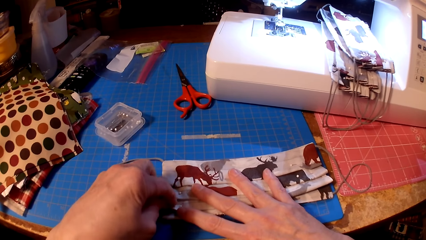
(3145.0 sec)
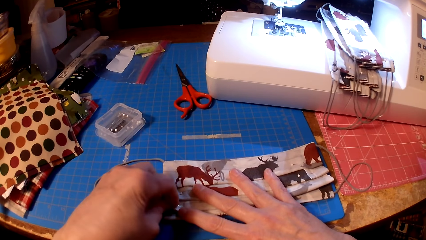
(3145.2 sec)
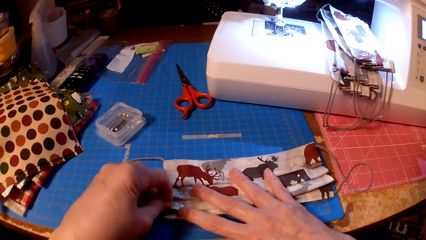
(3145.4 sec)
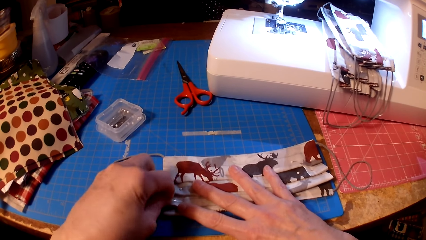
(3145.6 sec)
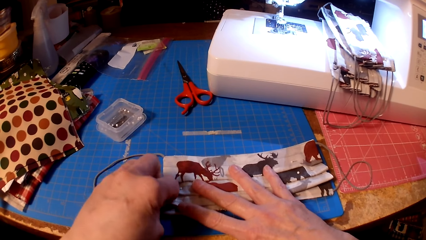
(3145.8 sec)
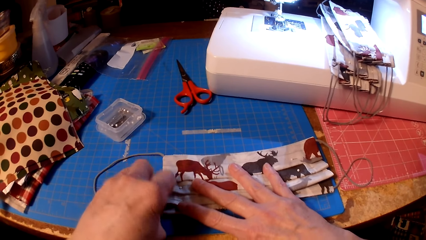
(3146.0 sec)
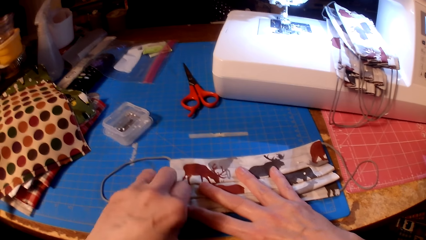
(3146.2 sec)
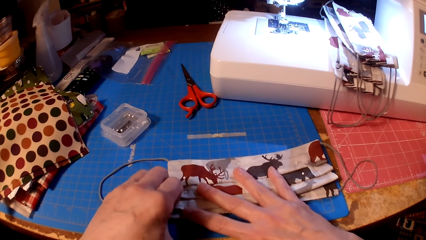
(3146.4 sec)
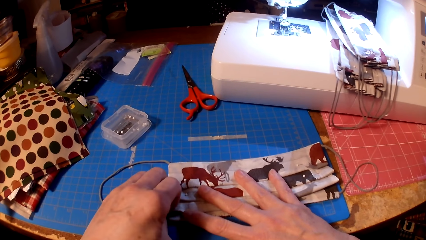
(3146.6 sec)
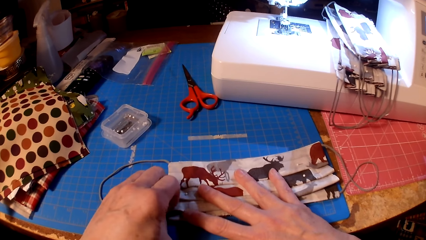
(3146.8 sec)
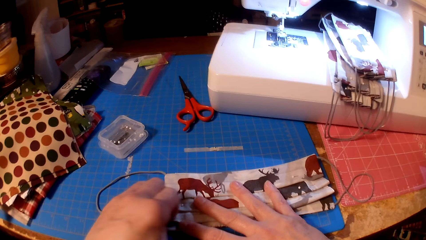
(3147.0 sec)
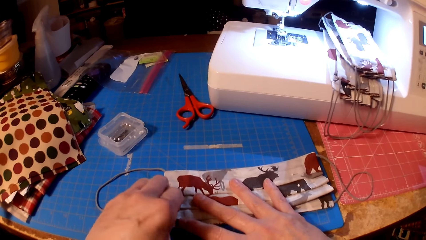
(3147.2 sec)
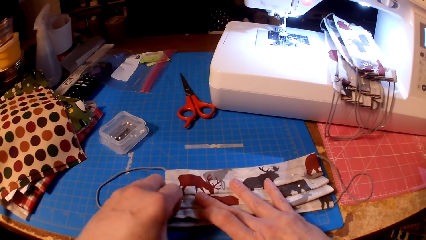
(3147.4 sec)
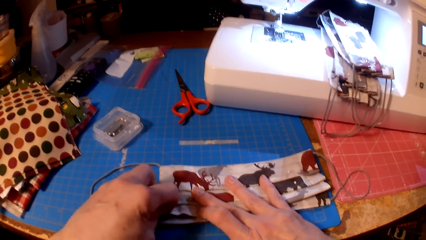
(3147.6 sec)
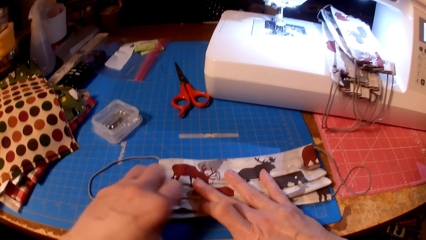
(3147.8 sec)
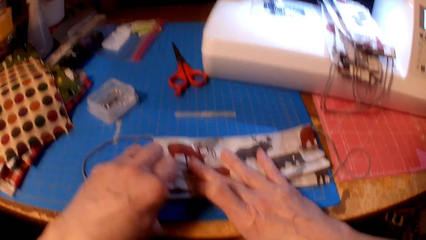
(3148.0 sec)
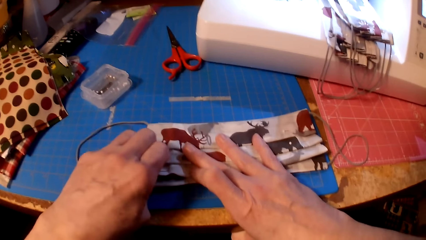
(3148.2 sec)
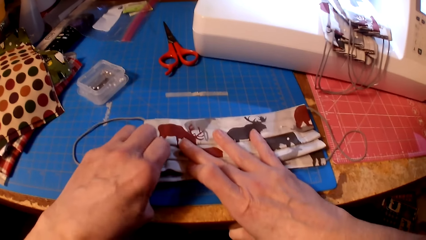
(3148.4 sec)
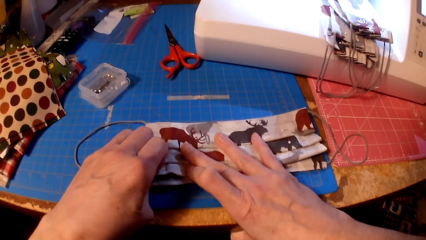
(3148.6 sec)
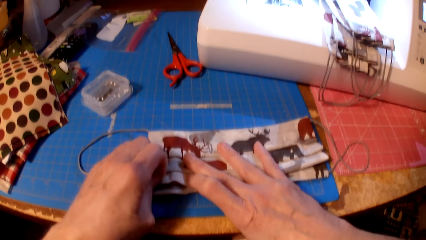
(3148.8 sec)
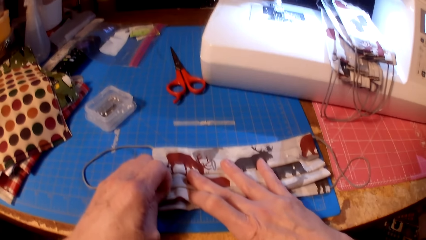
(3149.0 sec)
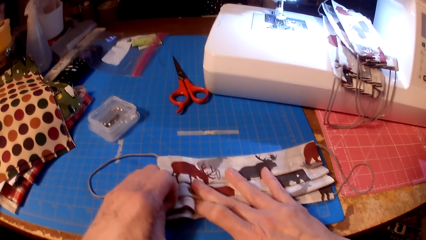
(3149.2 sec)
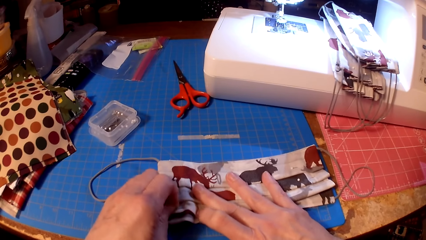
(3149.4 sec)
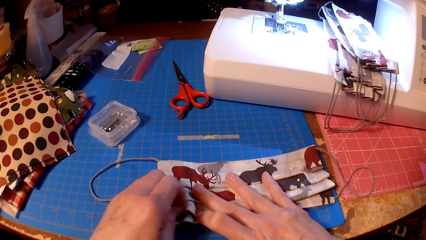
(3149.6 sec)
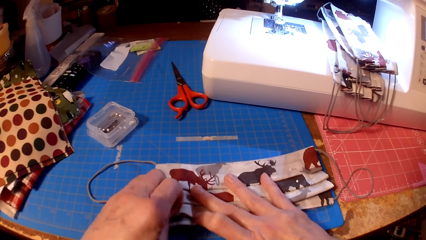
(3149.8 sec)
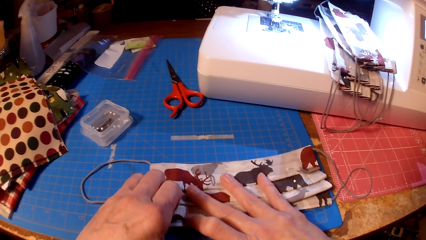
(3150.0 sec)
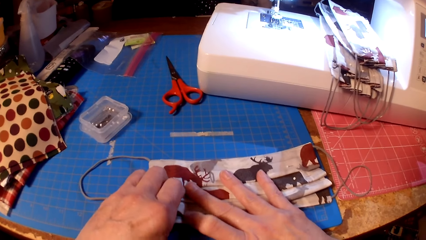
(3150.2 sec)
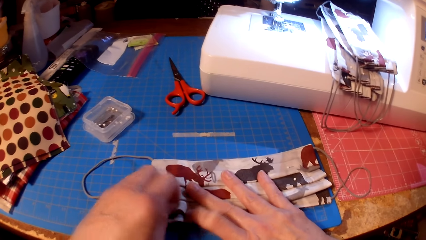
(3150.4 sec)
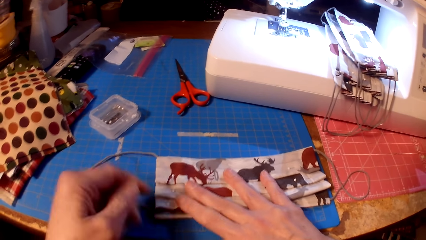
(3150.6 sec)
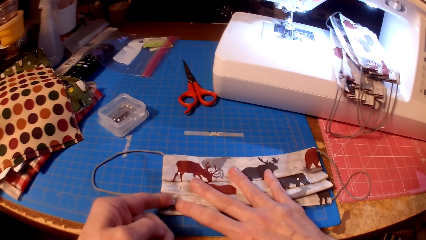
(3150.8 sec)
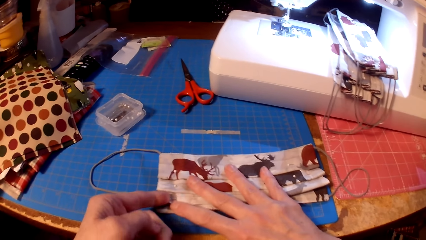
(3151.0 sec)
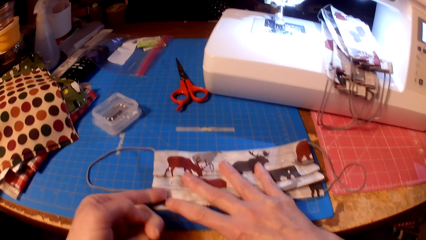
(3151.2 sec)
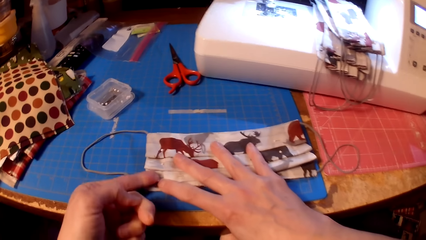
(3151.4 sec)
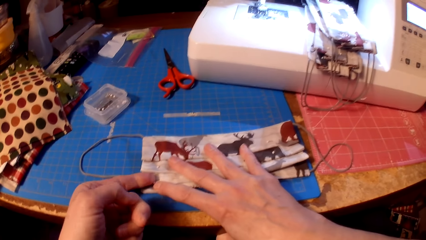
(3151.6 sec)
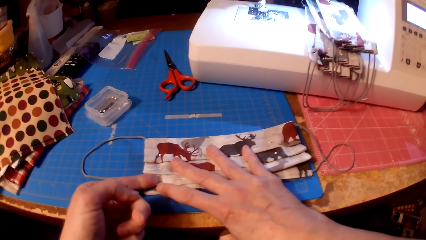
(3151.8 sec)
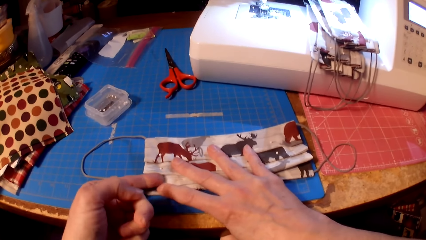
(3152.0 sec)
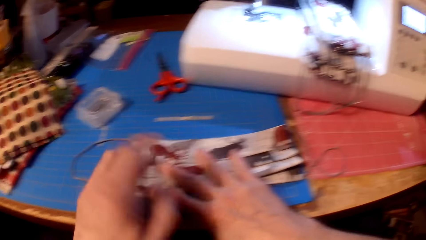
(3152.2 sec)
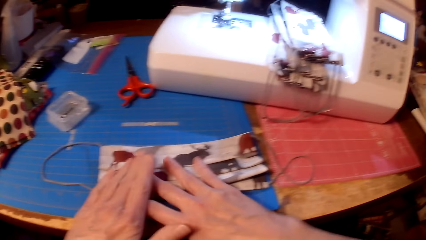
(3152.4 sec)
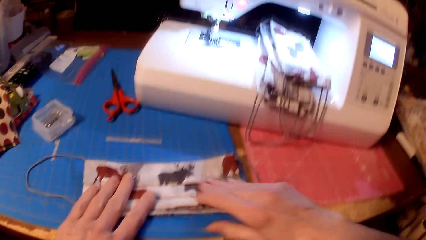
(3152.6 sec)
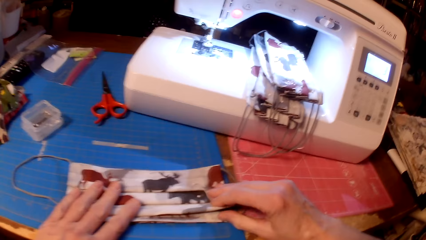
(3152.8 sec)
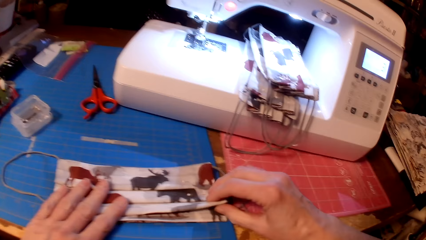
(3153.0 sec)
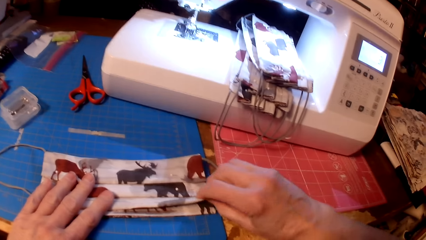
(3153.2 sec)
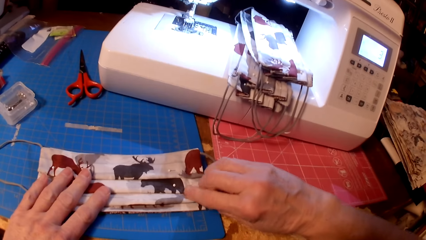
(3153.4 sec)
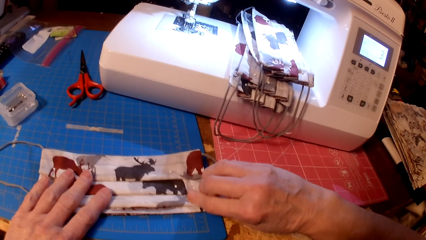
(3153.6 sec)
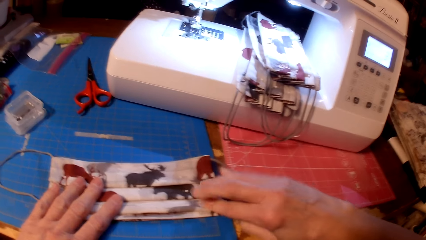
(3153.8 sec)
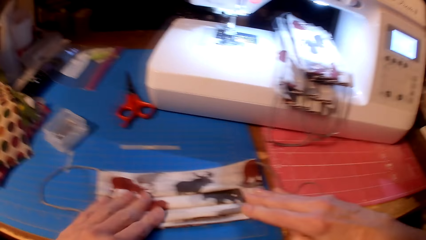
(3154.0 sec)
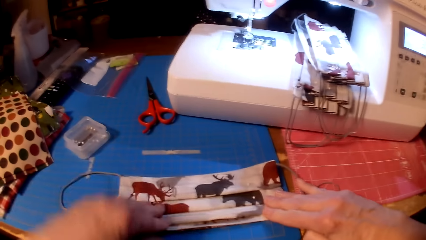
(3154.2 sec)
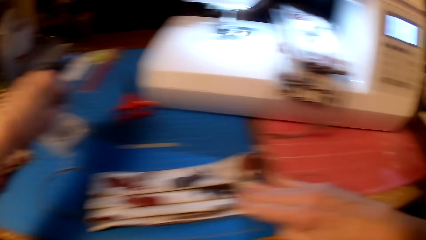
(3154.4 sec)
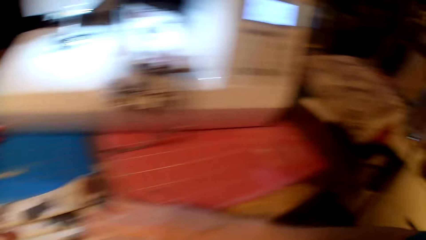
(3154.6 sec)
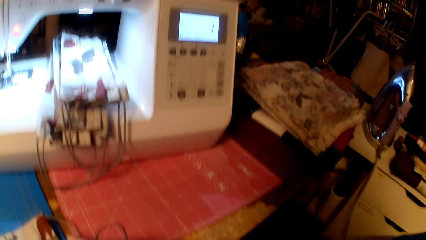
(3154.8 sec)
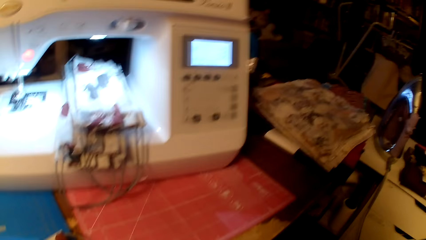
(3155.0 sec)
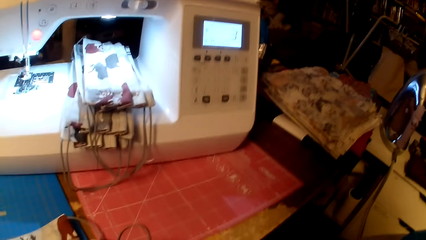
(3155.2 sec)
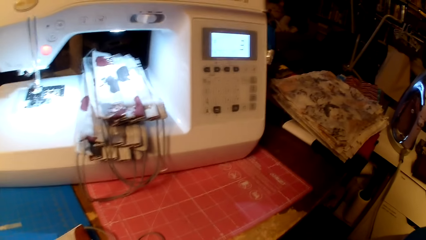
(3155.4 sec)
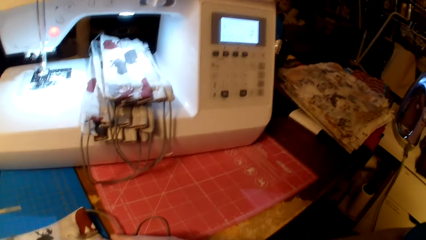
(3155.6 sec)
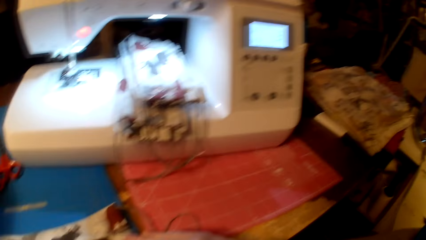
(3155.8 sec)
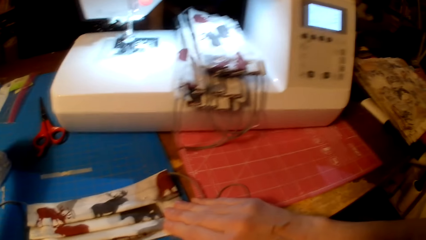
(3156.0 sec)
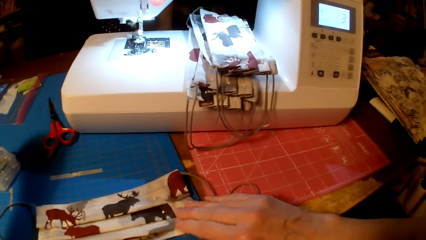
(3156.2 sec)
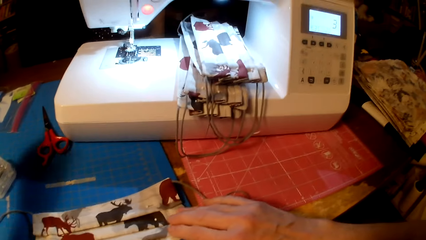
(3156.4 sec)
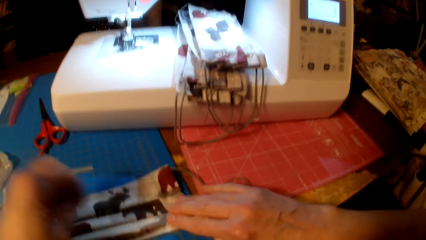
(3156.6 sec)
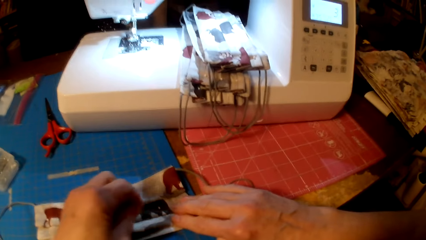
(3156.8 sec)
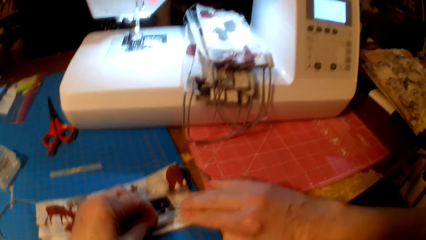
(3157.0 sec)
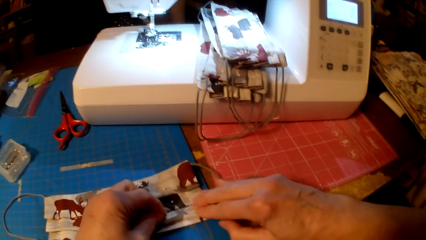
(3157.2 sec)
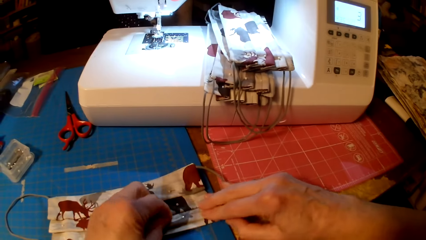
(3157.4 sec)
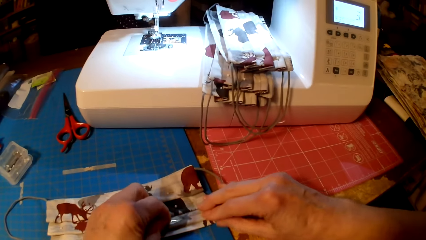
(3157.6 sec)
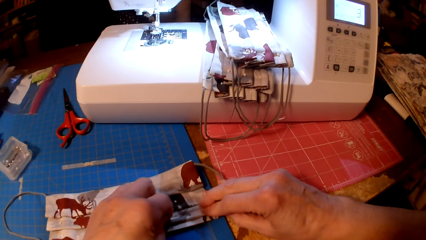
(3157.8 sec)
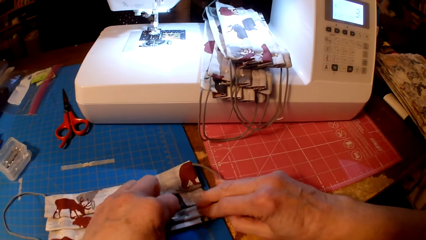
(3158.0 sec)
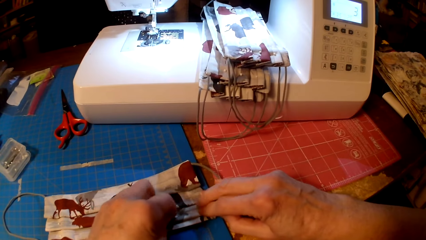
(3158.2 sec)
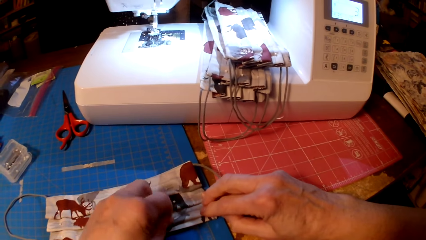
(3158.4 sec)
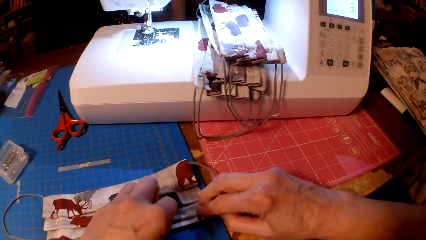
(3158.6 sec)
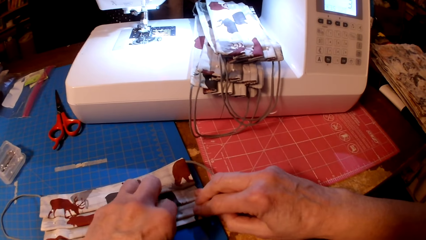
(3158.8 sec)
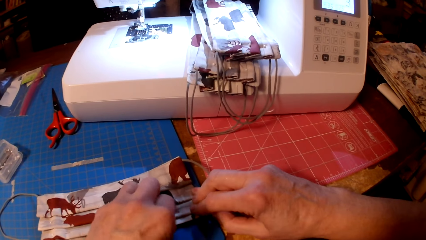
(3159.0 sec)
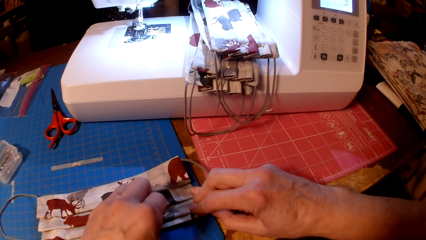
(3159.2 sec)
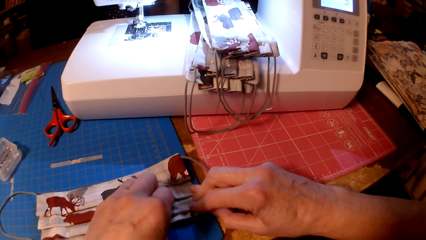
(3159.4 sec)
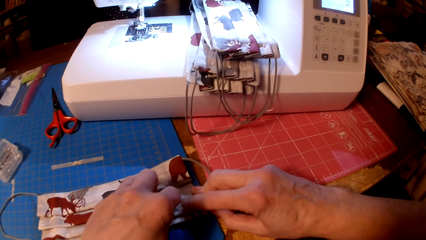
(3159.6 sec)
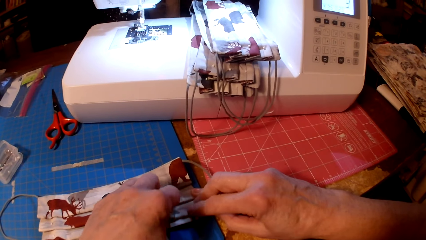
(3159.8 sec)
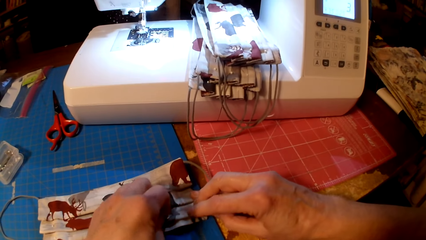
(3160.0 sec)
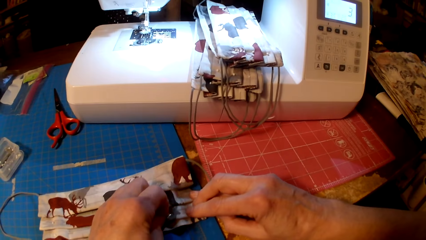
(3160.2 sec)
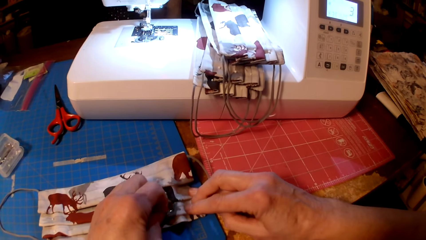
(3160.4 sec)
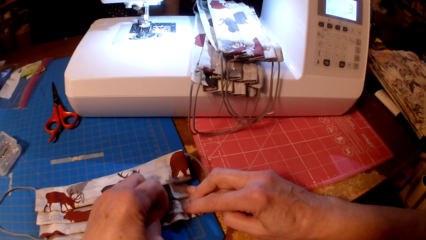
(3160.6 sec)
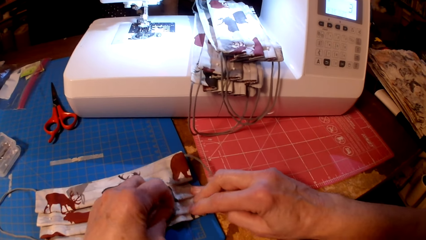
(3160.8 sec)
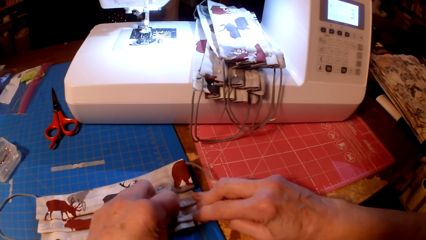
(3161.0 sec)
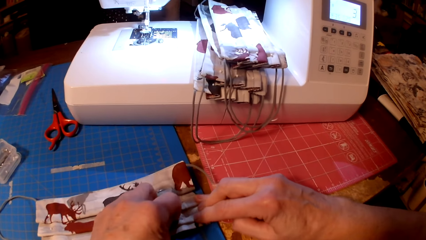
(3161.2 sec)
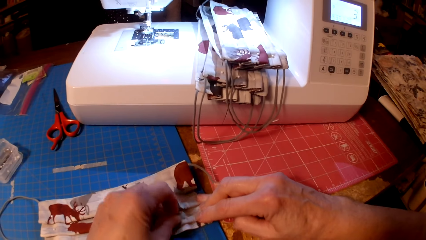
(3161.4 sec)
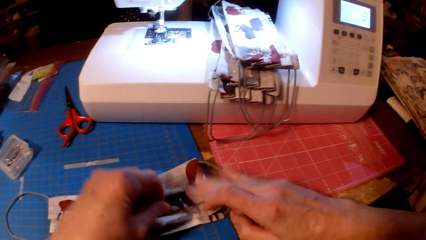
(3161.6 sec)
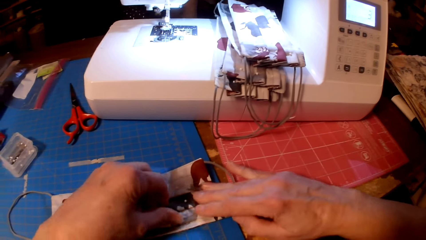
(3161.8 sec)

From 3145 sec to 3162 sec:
The camera wearer pins fabric. They fold the fabric. They pin the fabric.
